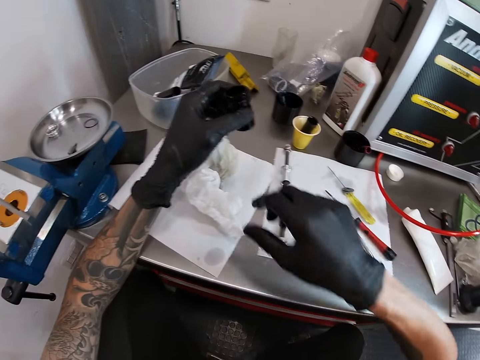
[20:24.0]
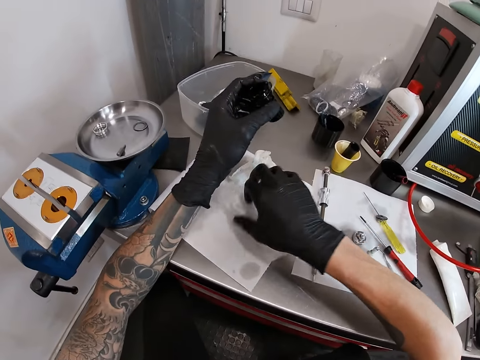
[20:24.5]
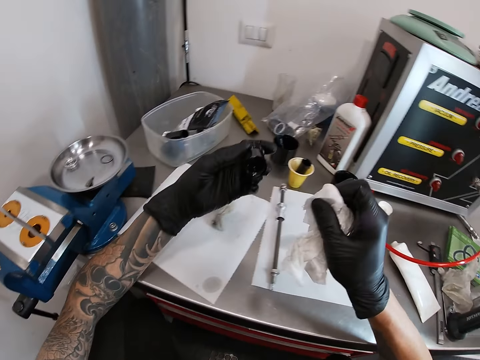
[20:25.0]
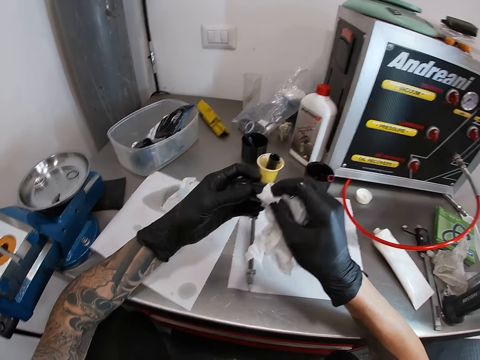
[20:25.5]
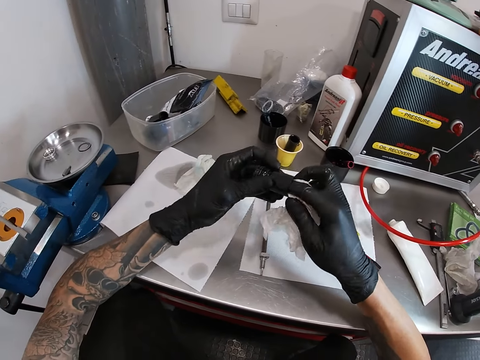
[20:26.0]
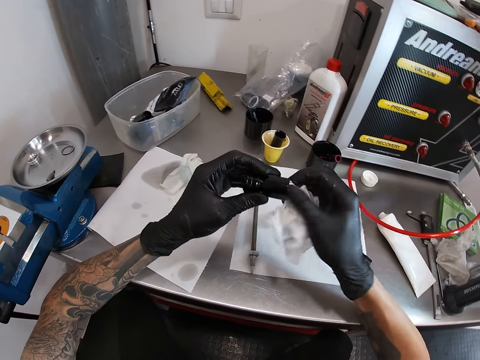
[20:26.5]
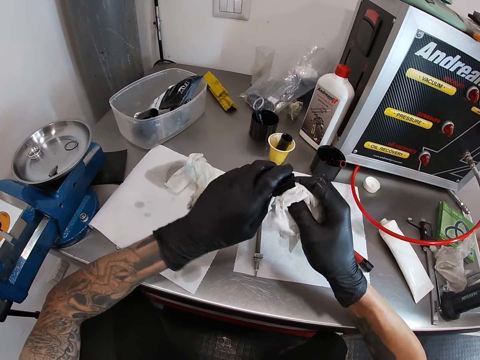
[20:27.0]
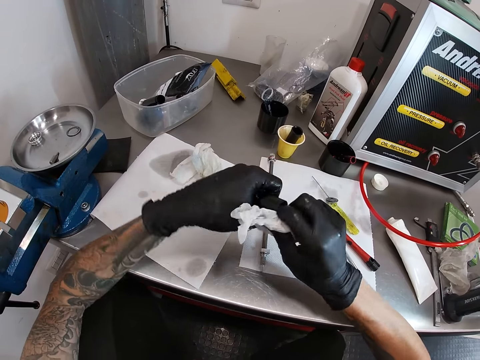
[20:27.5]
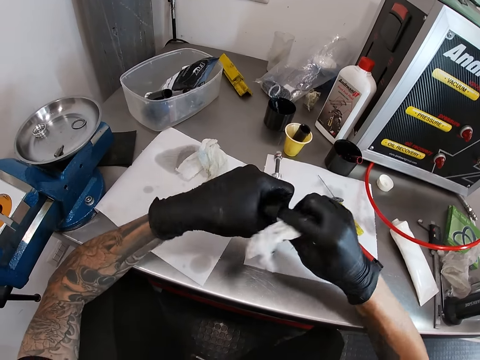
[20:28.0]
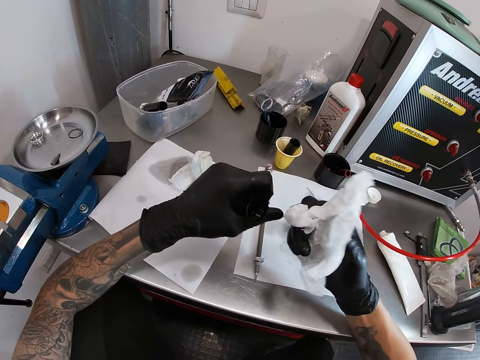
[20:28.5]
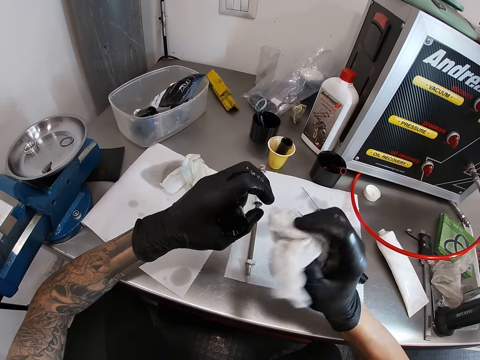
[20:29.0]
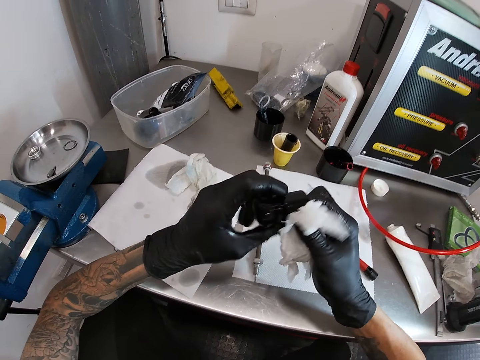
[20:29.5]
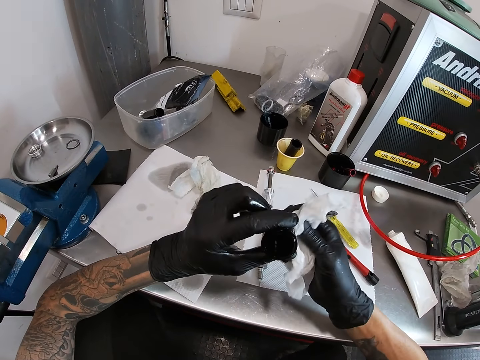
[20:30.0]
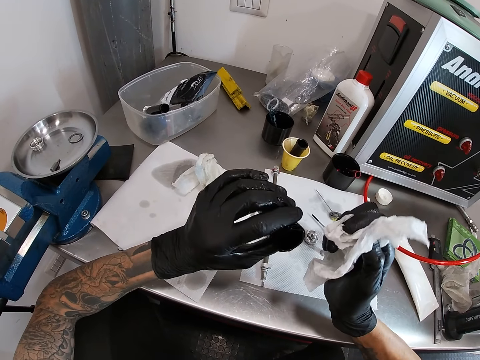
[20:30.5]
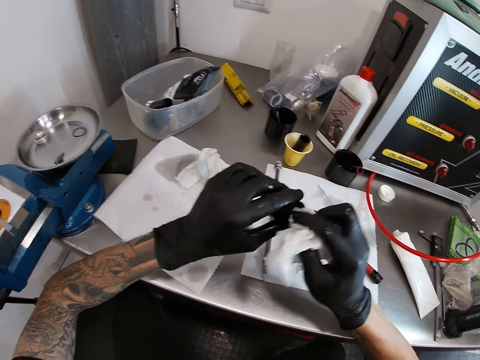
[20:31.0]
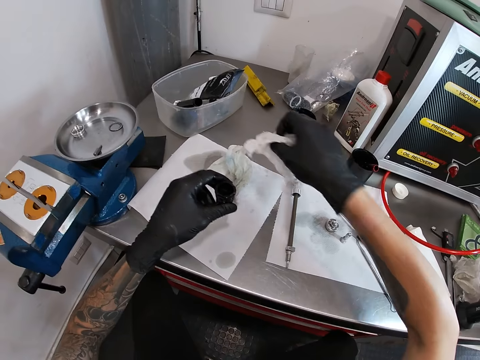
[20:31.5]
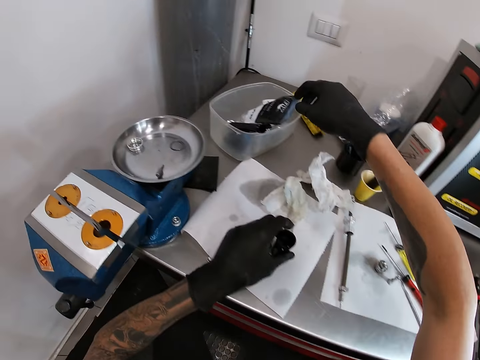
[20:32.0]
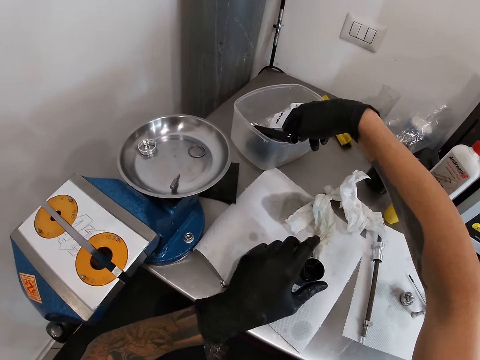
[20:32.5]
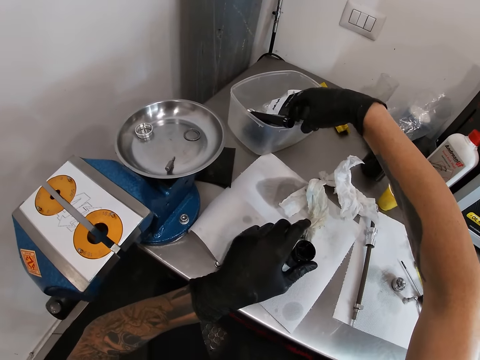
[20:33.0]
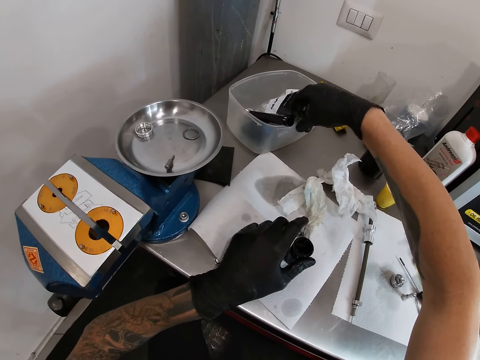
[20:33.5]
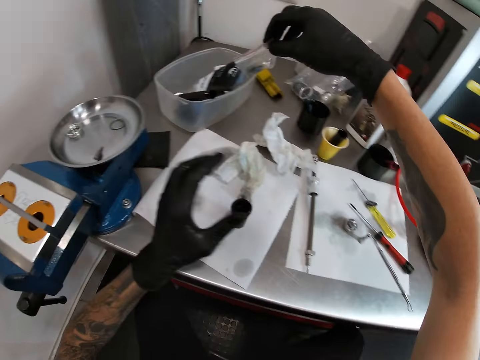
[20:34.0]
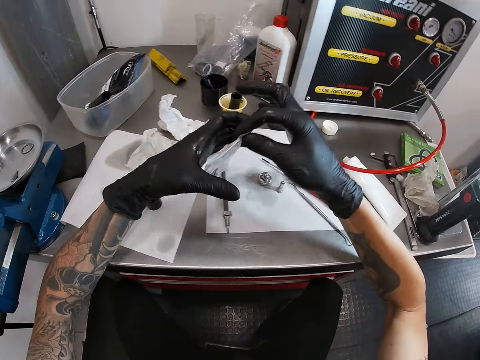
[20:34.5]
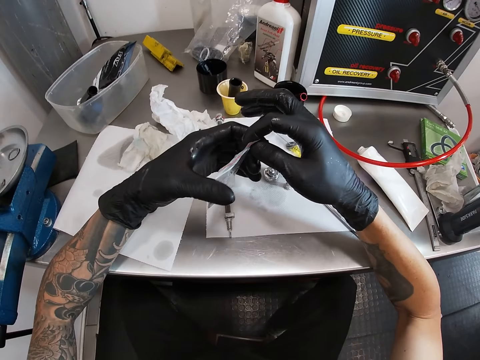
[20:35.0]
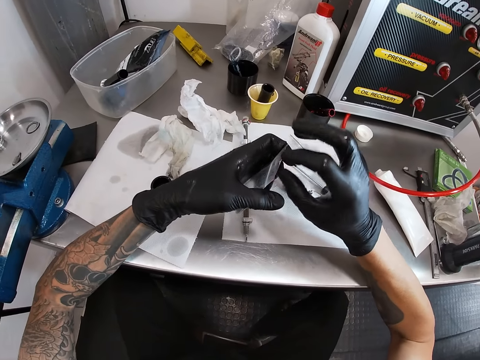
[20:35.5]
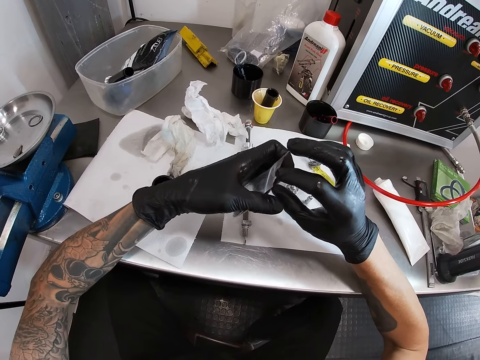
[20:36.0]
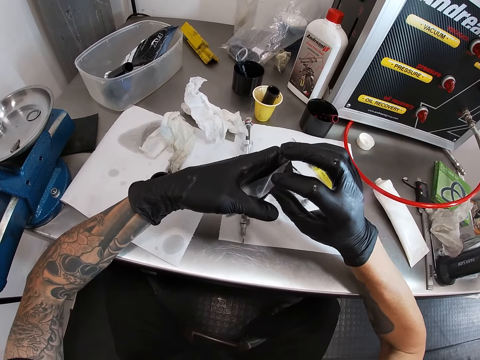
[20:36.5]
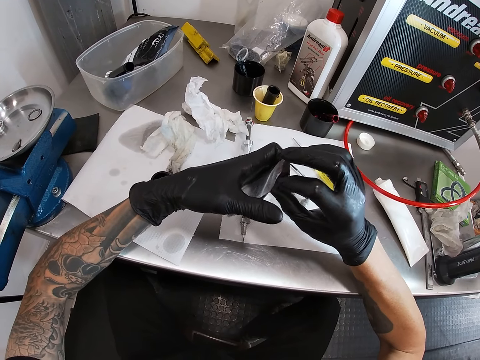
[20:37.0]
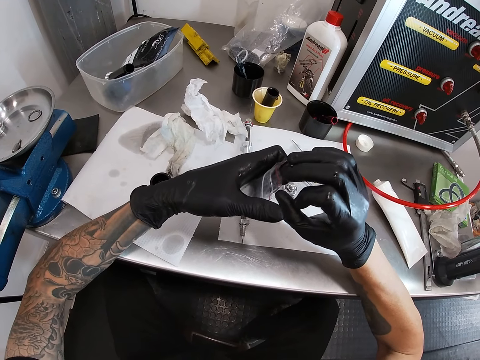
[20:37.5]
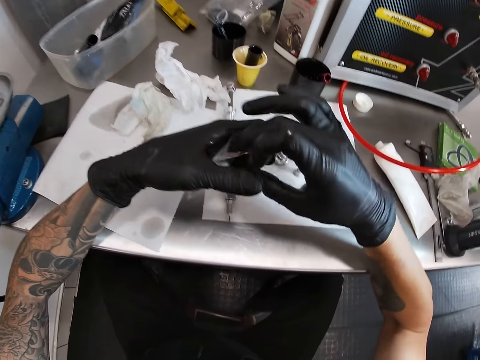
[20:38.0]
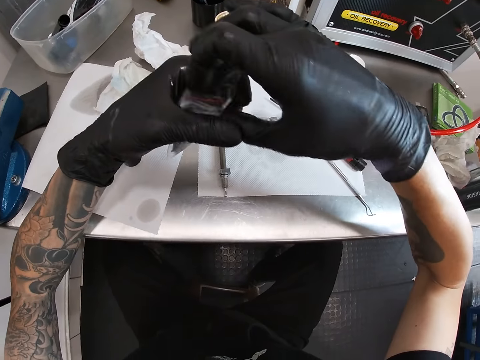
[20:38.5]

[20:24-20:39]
The camera wearer takes the serviette from the work table with his right hand. He touches the serviette. He cleans the bicycle hub with the serviette in his right hand. He drops the serviette on the work table with his right hand. He takes a nylon from a plate on the work table with his right hand. He transfers the nylon from his right hand to his left hand. He touches something.

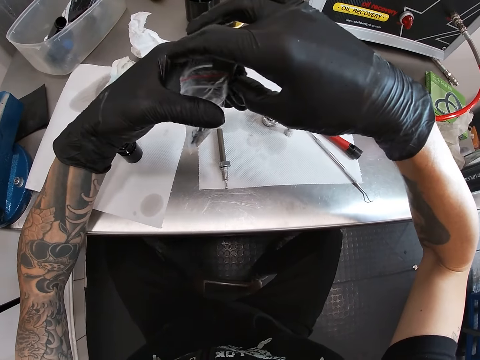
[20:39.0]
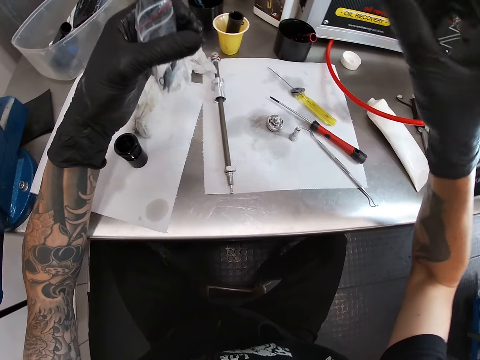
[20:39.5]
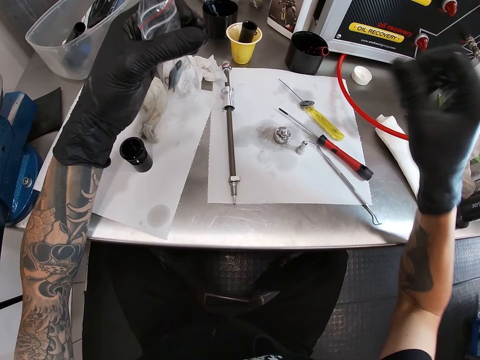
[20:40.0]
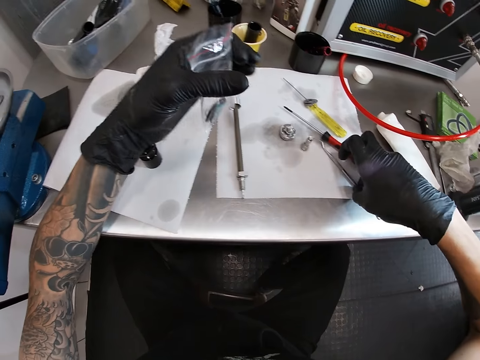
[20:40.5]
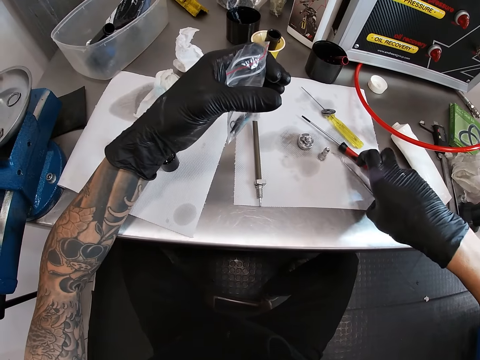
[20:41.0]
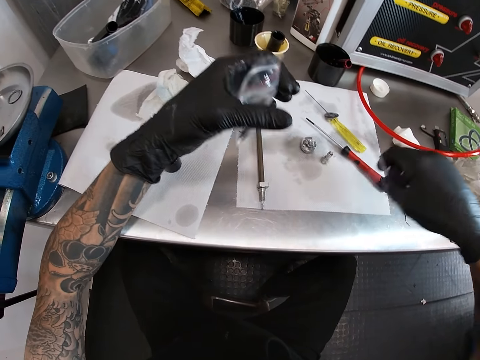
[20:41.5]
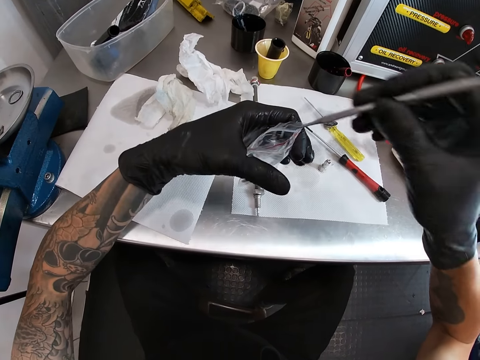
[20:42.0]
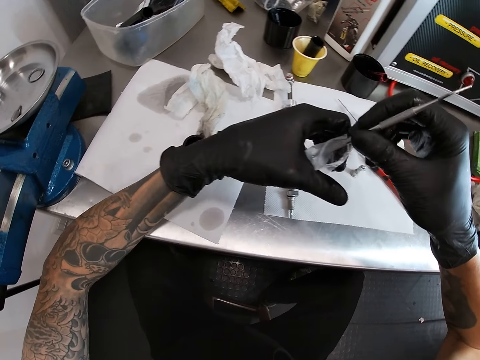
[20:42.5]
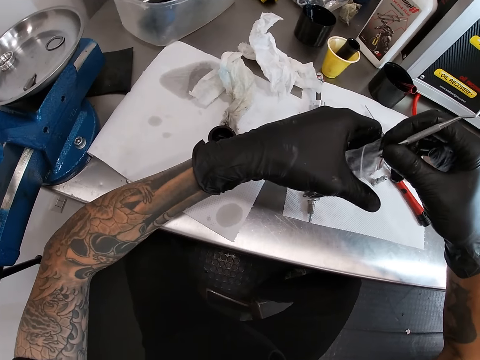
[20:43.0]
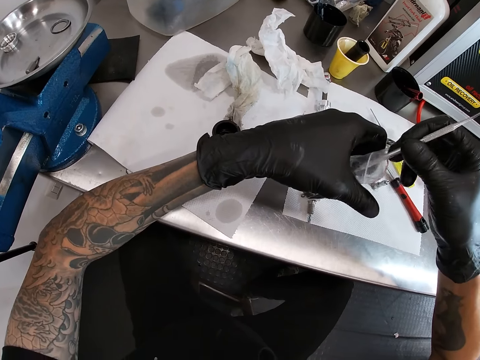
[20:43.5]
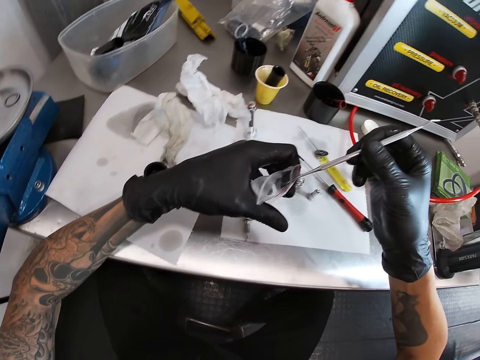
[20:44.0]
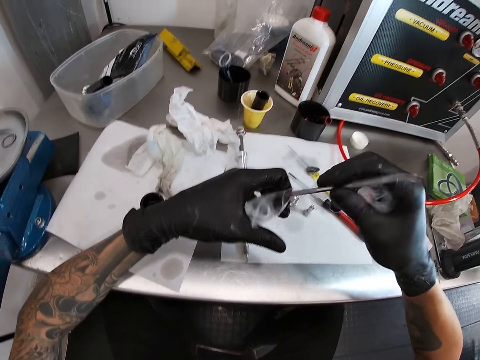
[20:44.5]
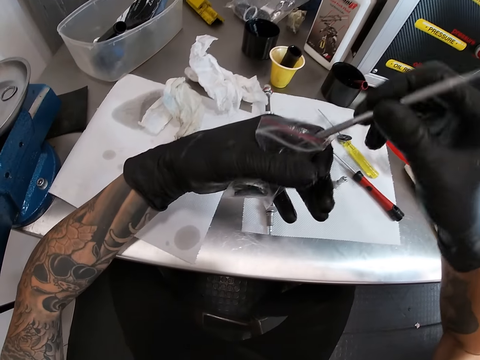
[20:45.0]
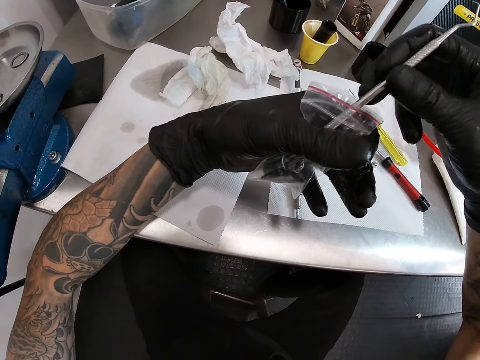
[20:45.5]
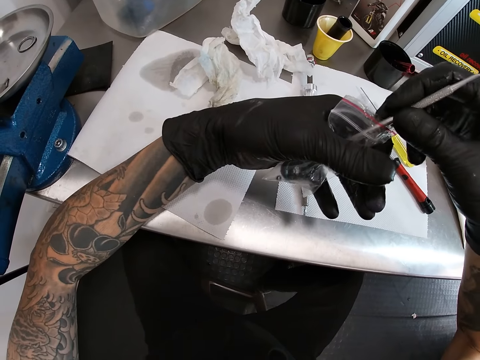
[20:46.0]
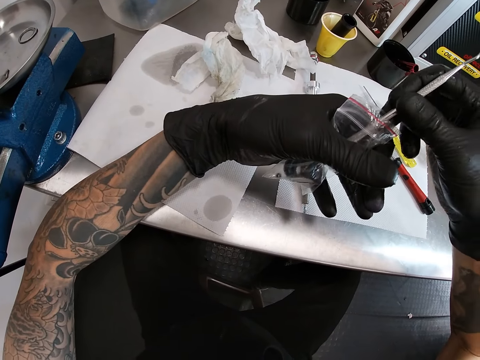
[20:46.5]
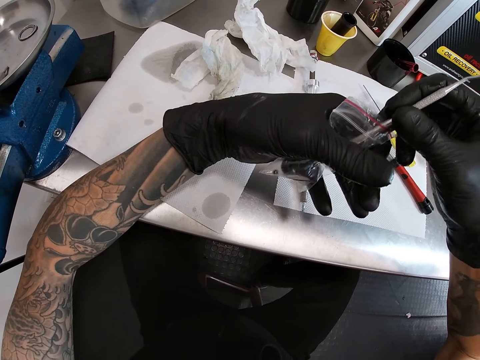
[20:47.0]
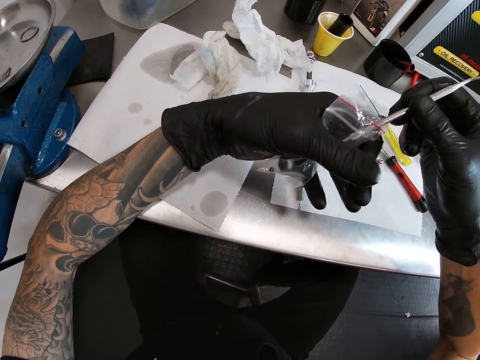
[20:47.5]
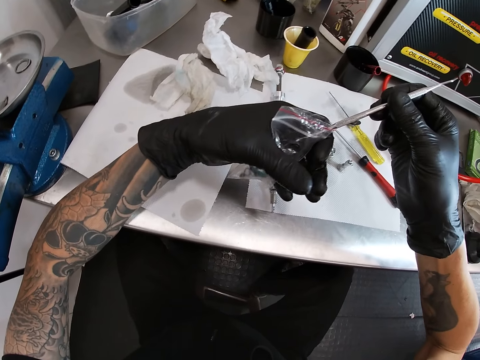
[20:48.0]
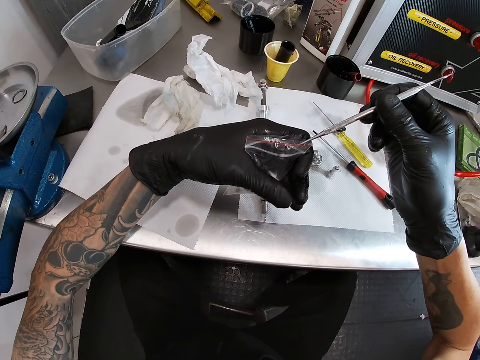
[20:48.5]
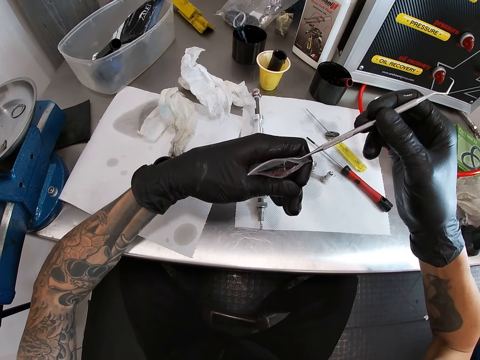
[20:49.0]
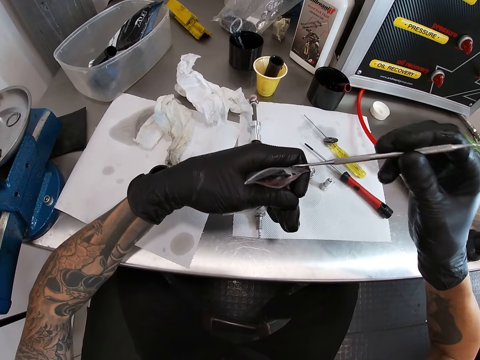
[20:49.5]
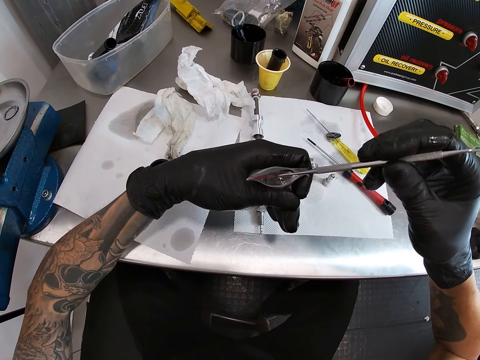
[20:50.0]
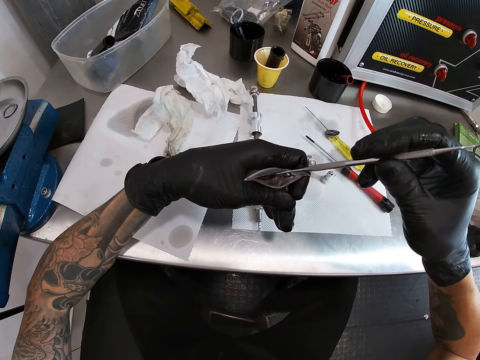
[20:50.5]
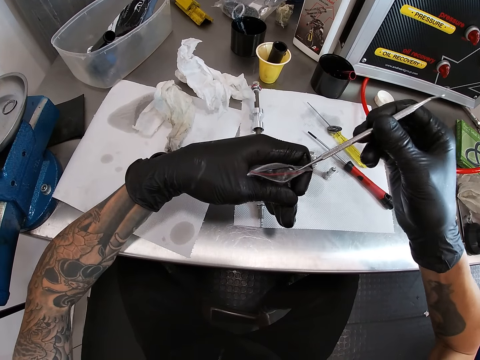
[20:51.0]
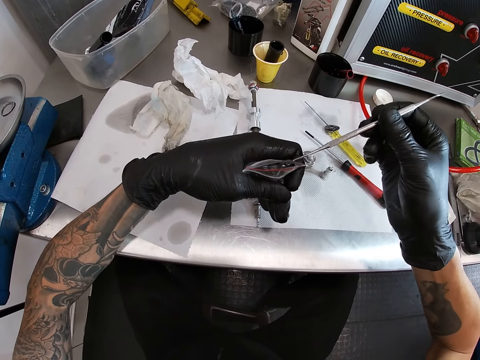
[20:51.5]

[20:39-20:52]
The camera wearer takes the scriber from the table with his right hand. He takes a rubber washer from inside the nylon with the scriber in his right hand.
